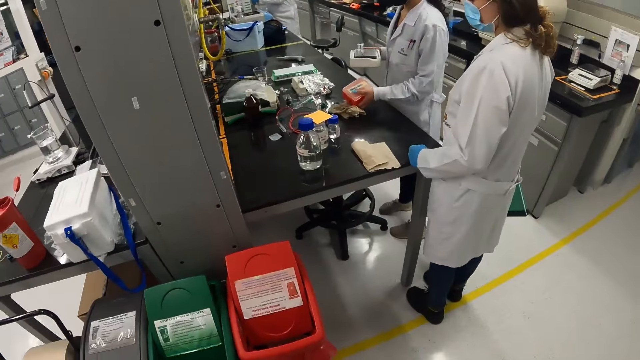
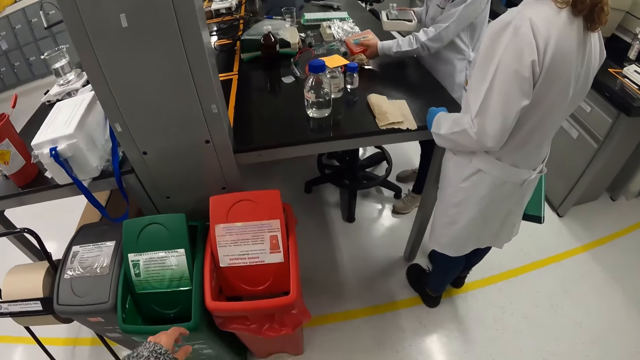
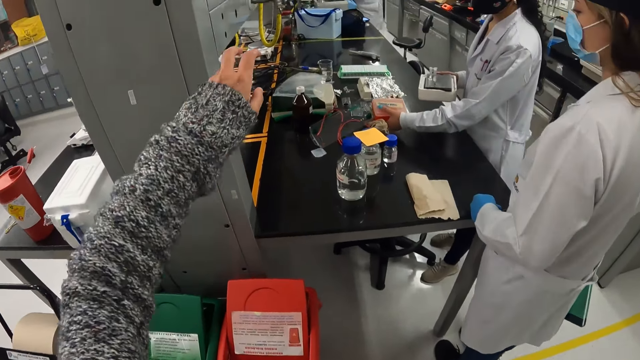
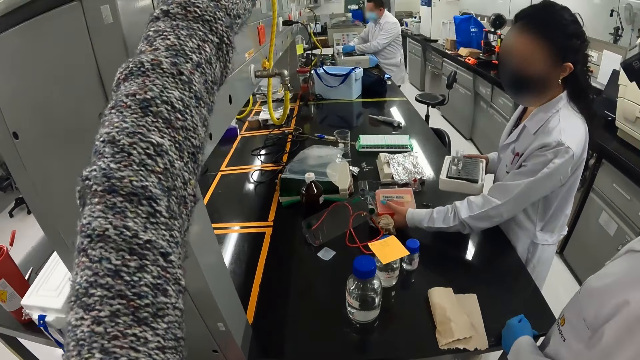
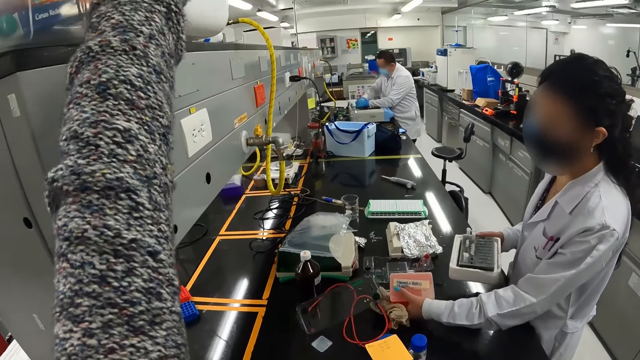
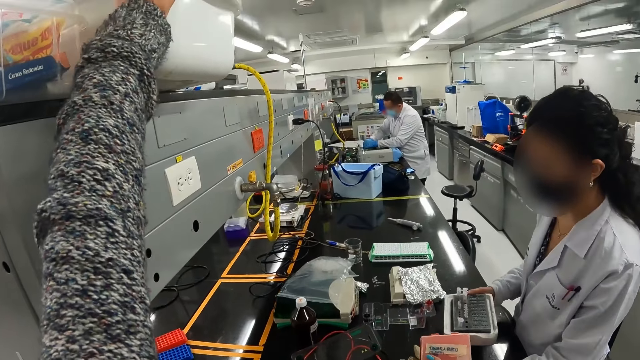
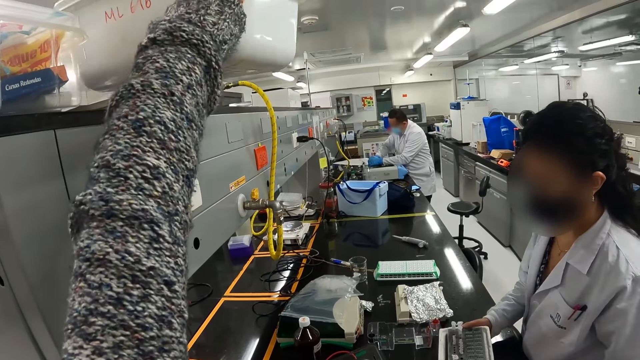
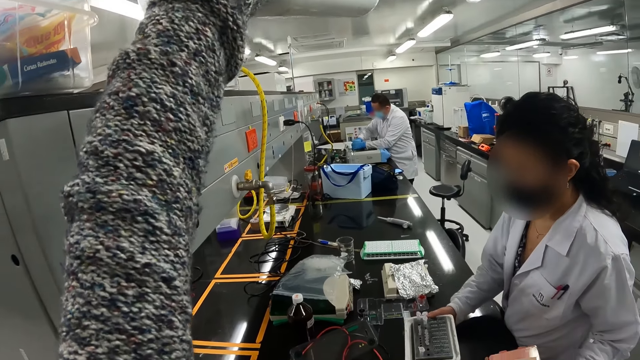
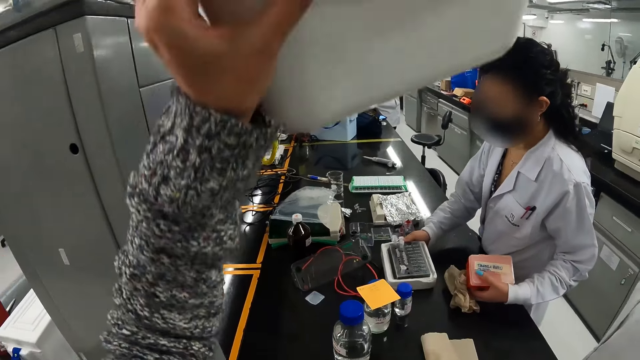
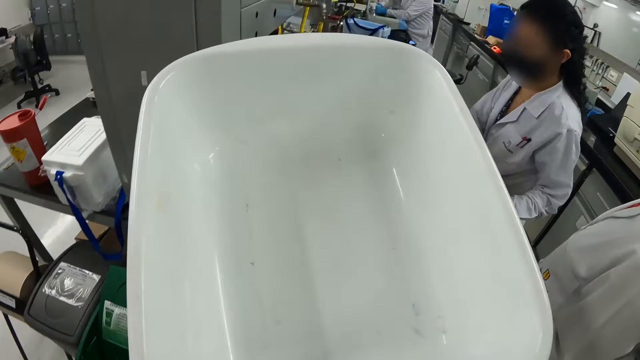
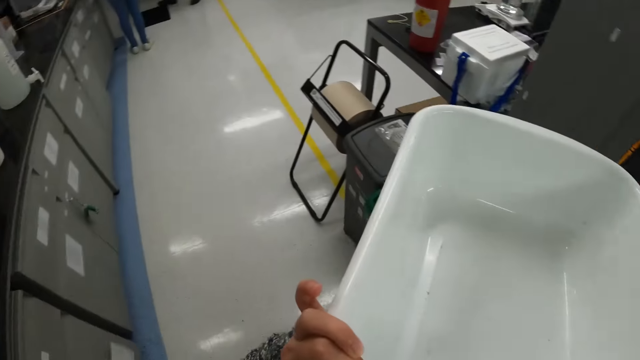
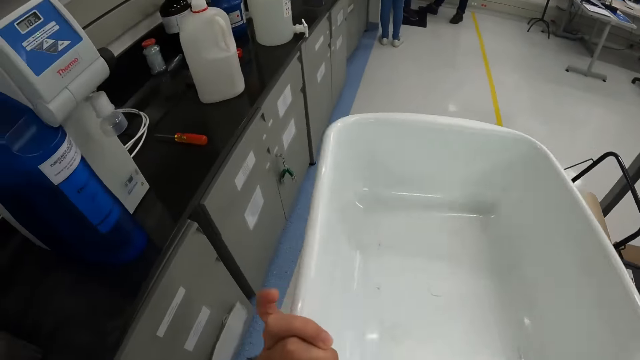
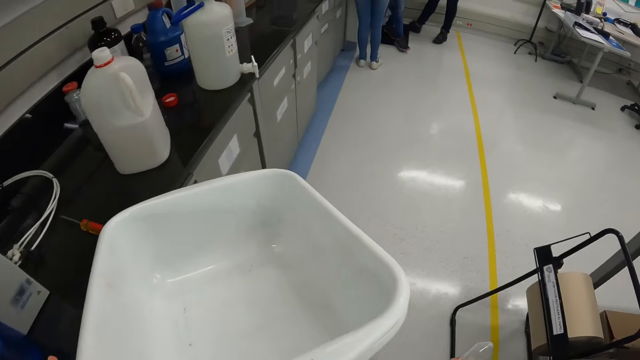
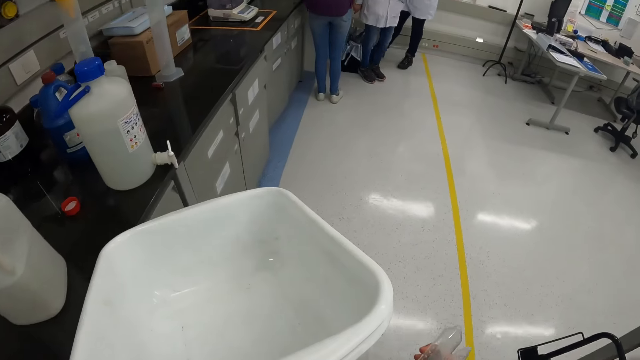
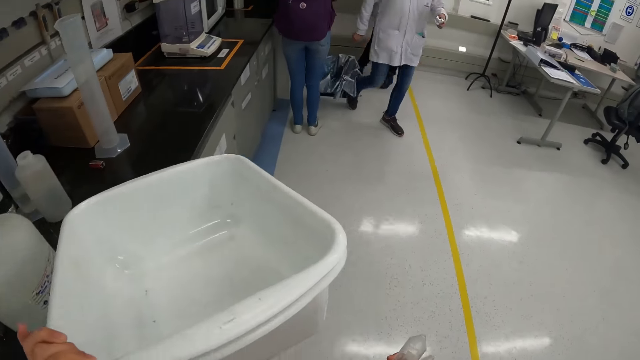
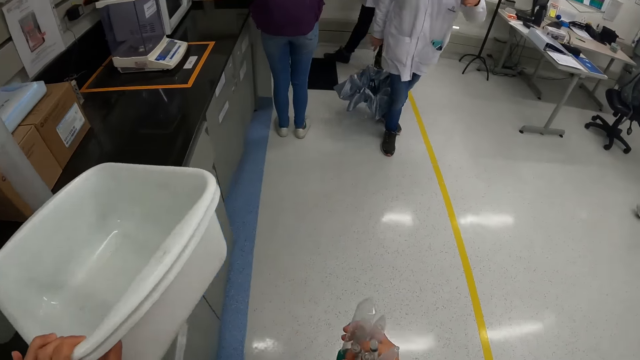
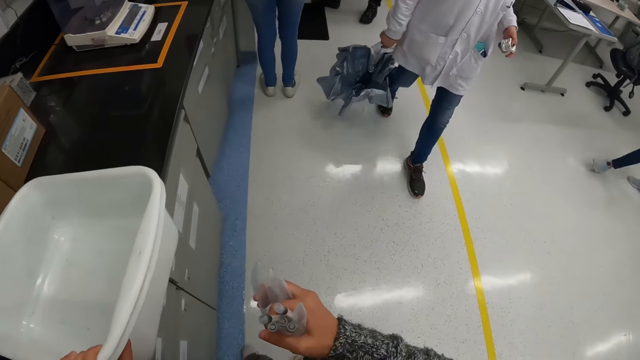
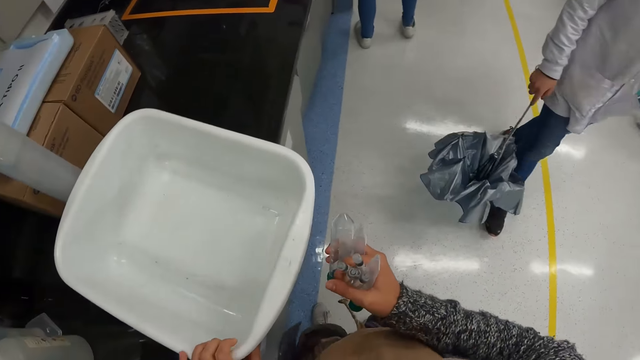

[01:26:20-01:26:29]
The camera wearer looks around. They grab the plastic lab basins. They hold the lab basins on the desk. They turn around and walk around the laboratory.

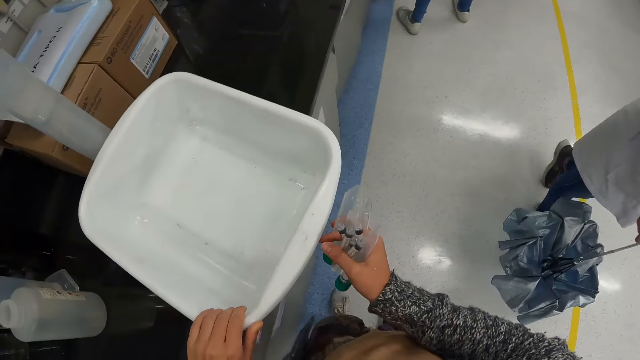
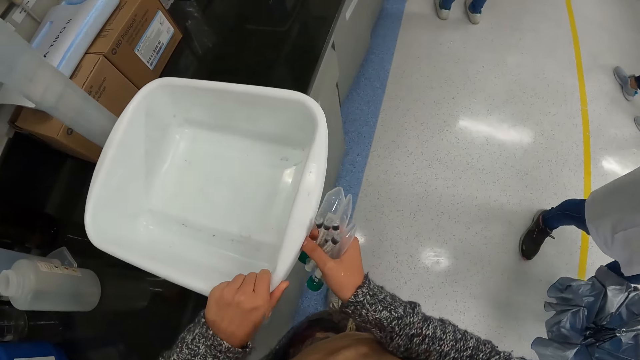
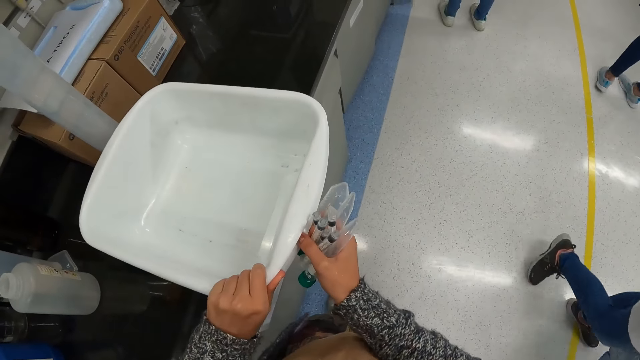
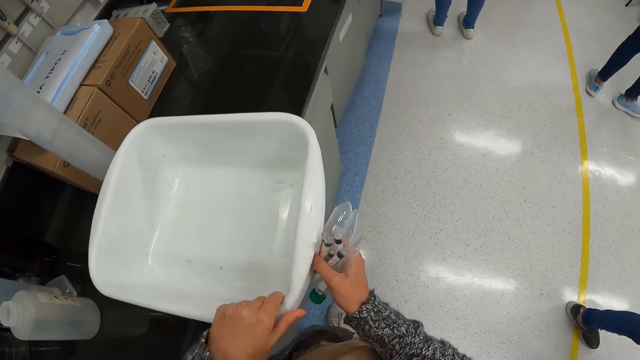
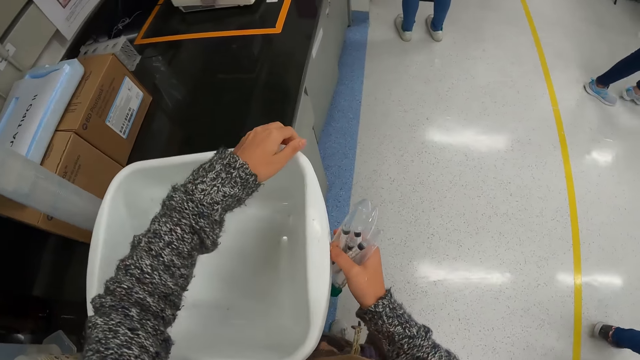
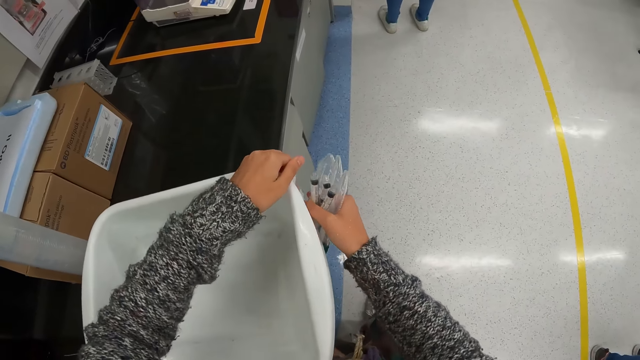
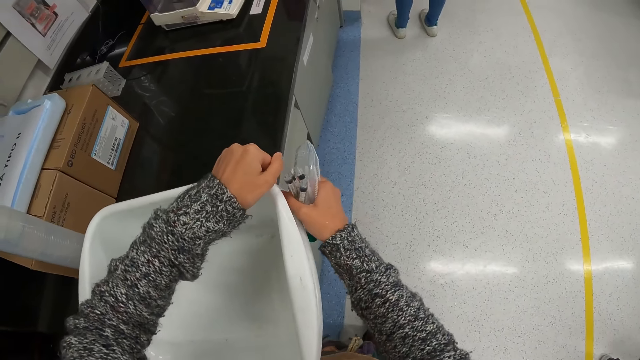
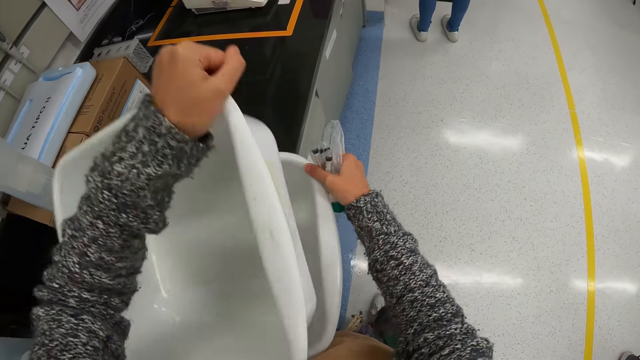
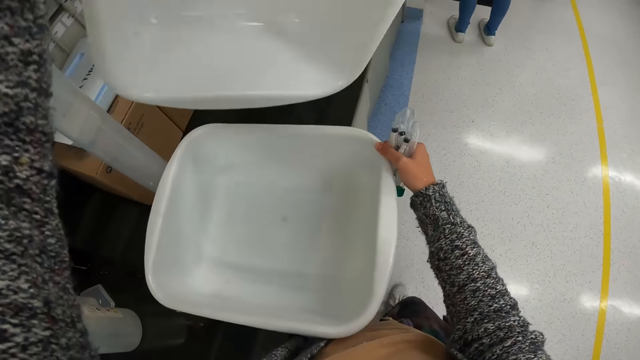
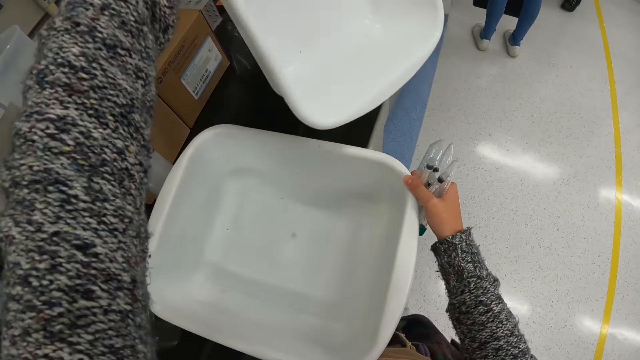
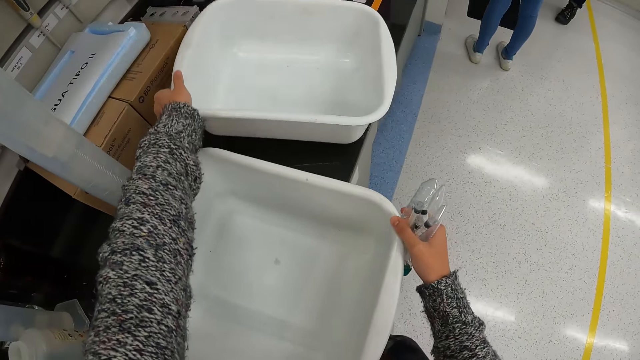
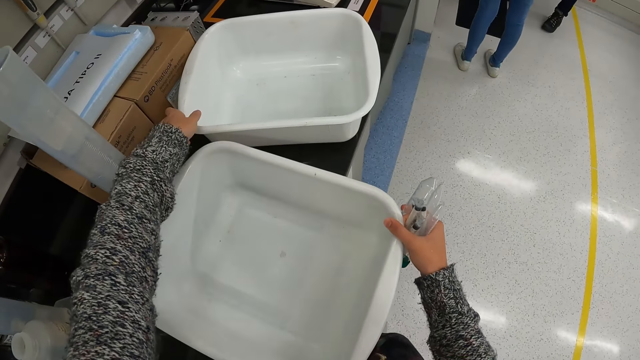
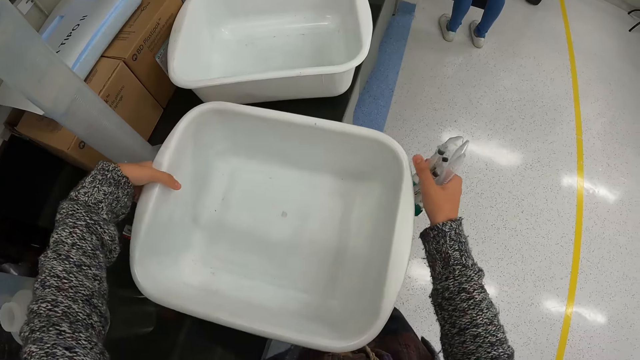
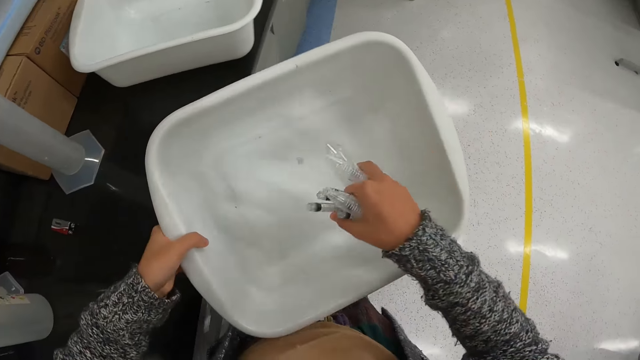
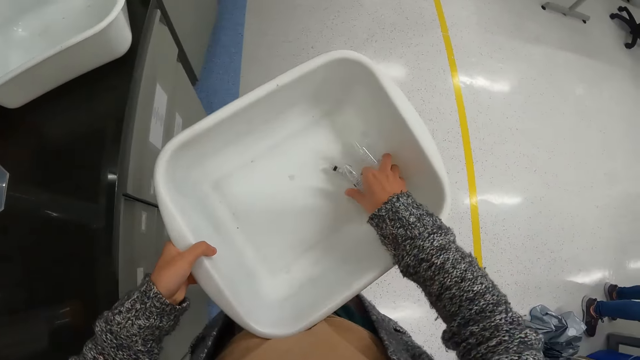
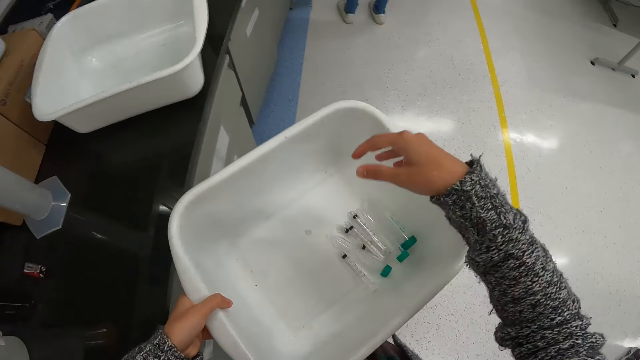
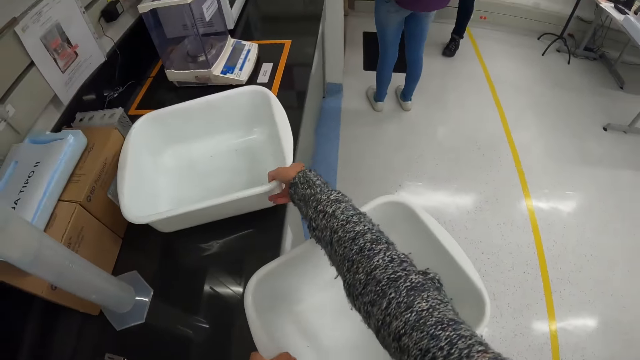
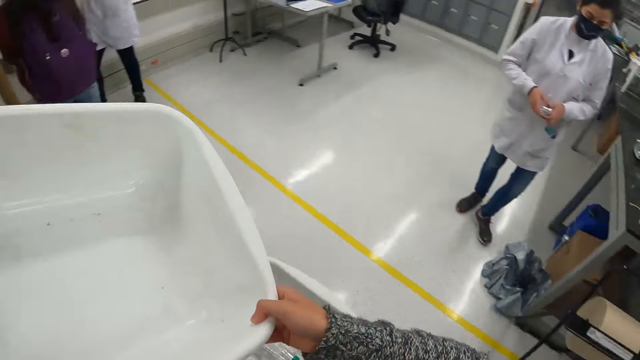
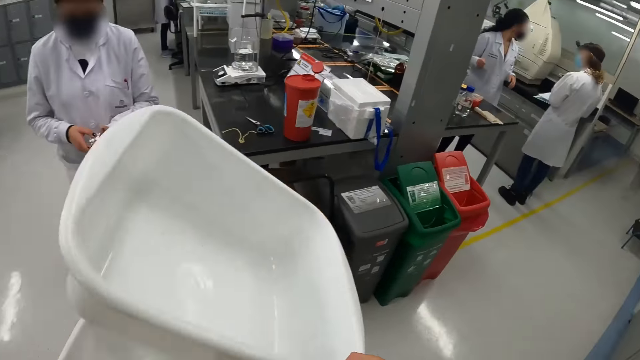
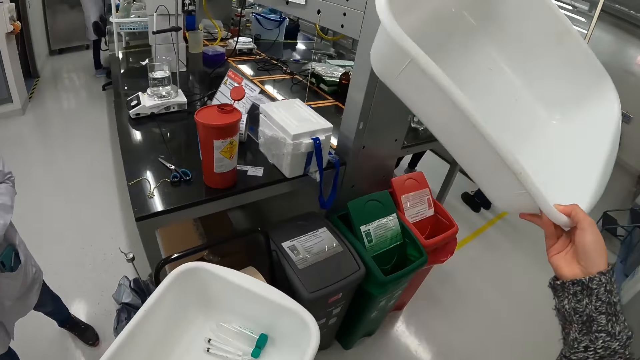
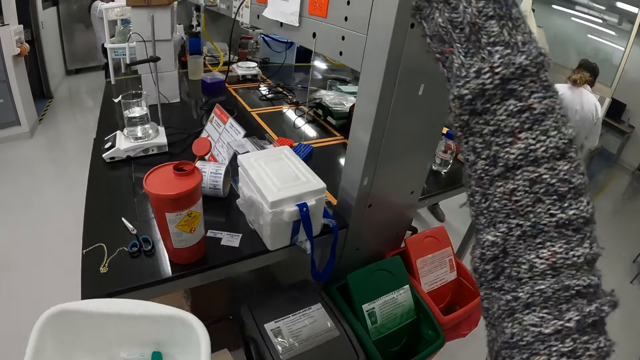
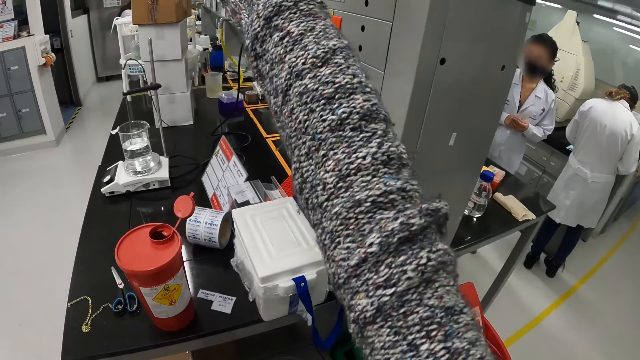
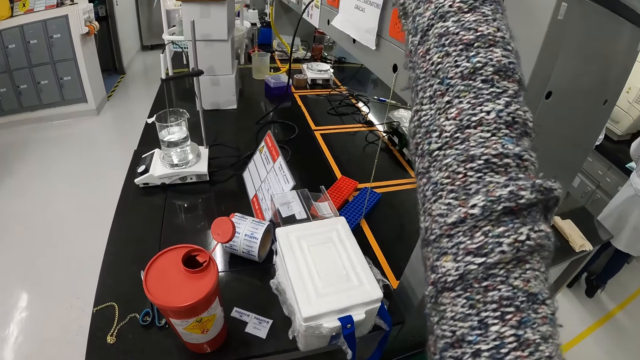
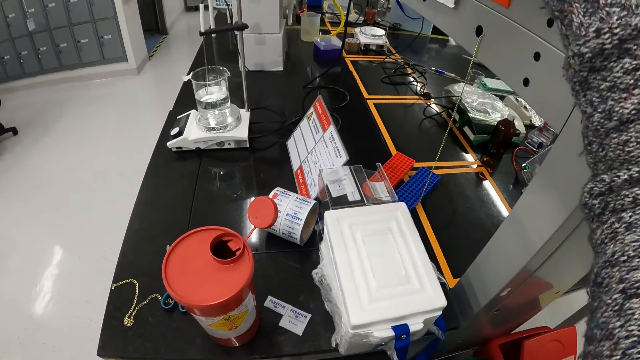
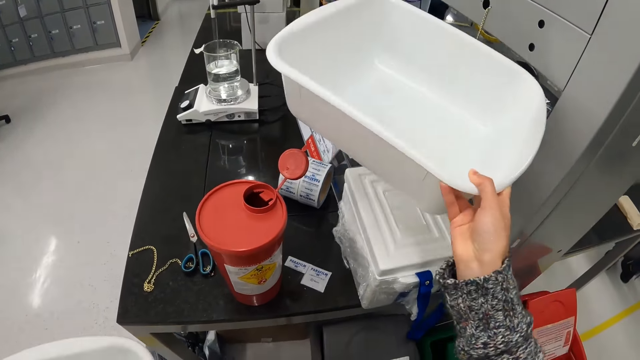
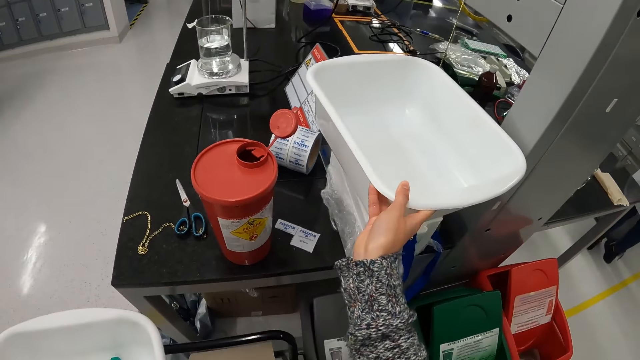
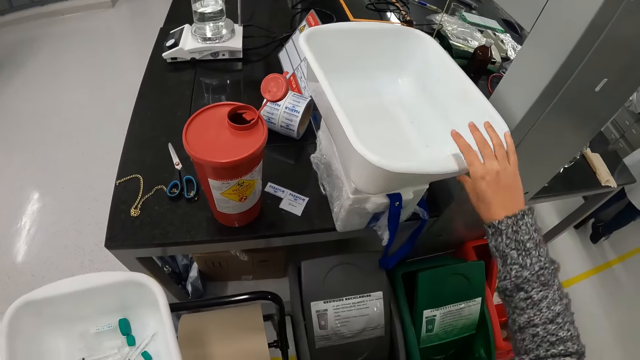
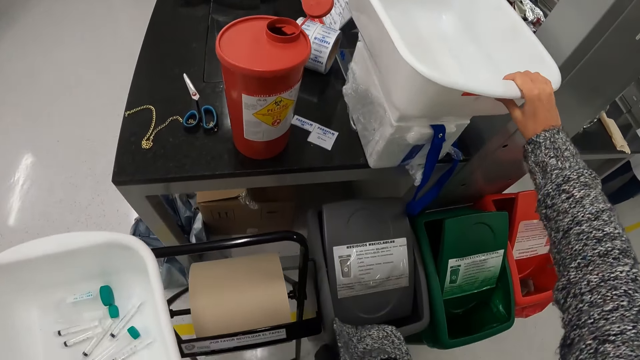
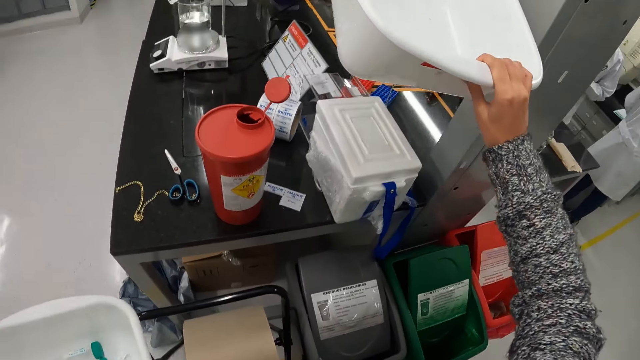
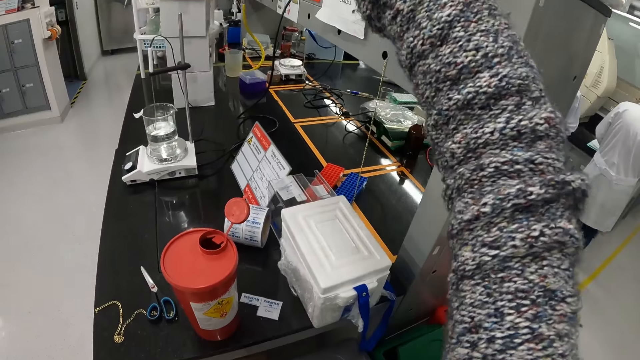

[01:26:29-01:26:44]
The camera wearer places the plastic basin on the cabinet. They separate the lab basins. They place the other lab basin on the desk. They lift the lab basin. They place the syringes in the lab basin. They pick up the lab basin. They move in the laboratory and turn around. They place the lab basin on the shelf. They place the lab basin on the cooler box. They pick up the lab basin.
